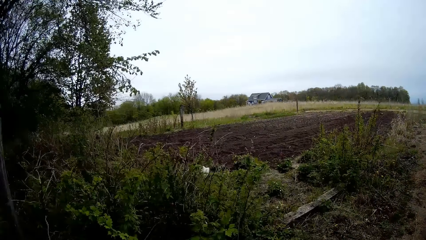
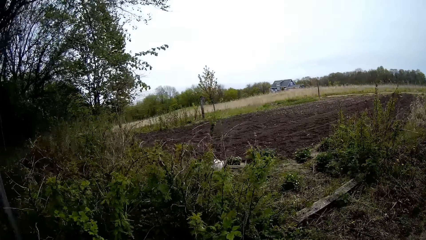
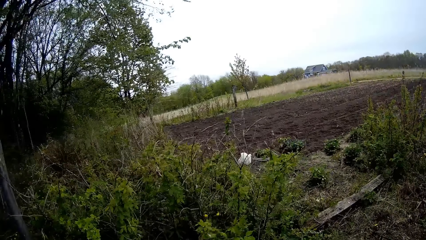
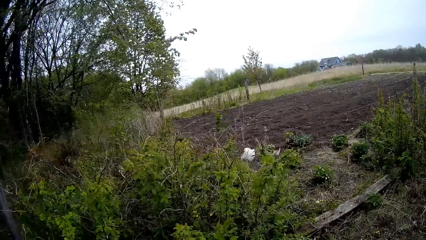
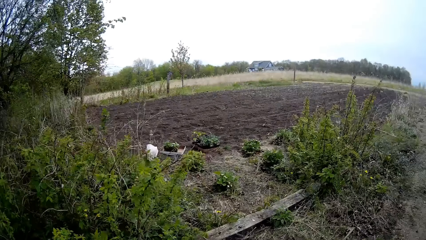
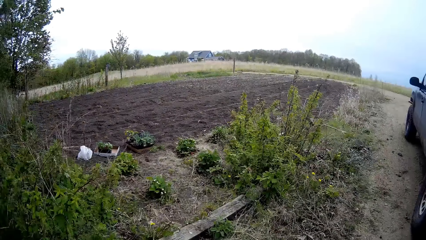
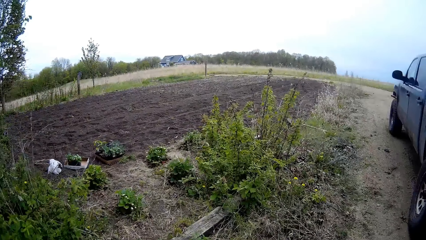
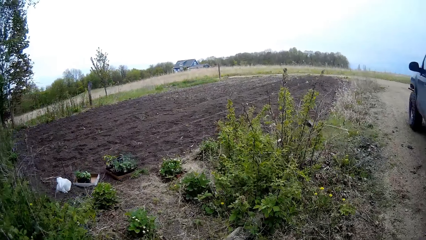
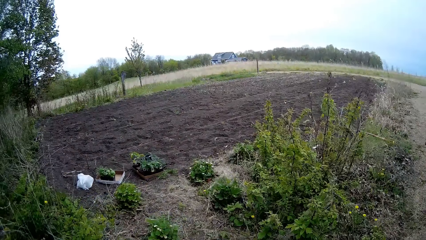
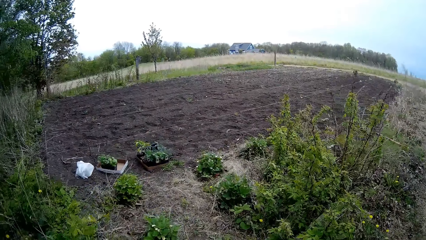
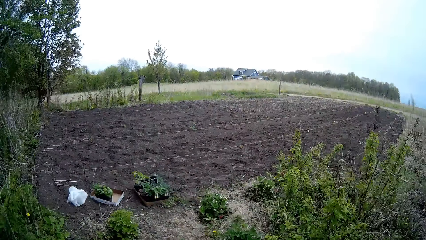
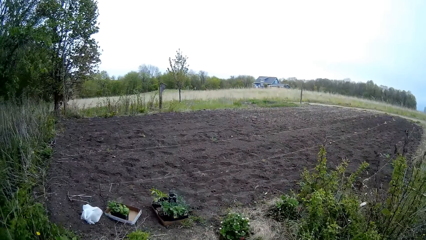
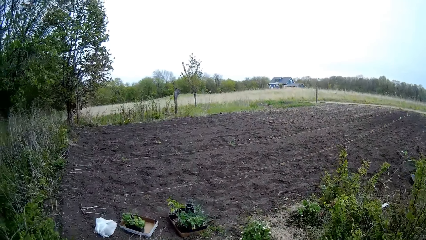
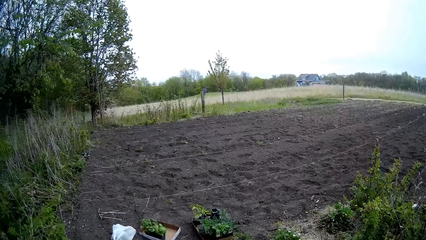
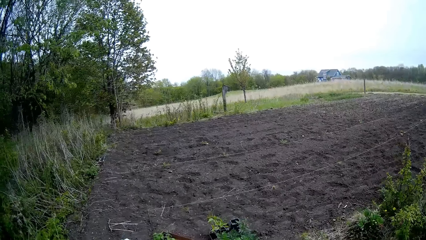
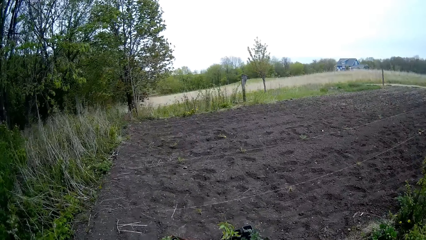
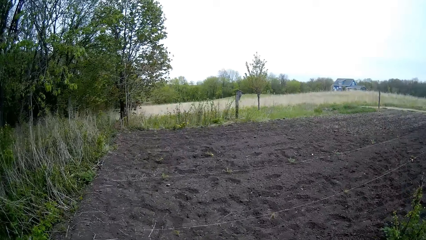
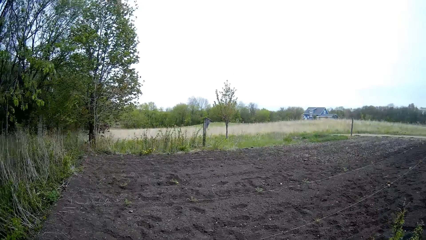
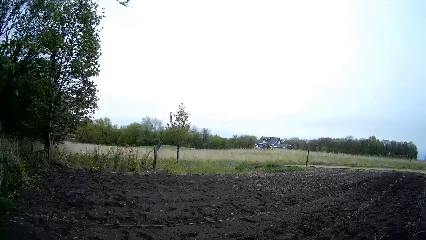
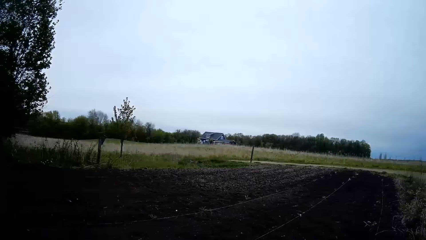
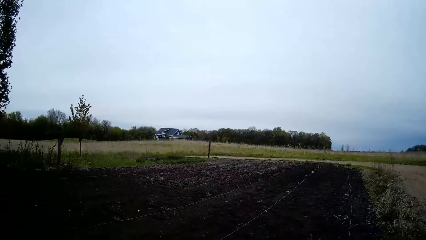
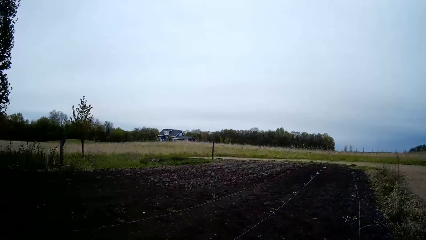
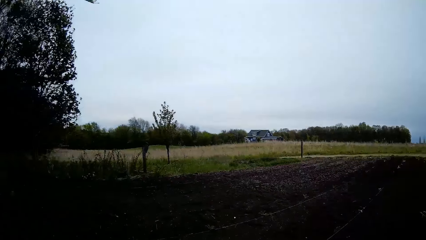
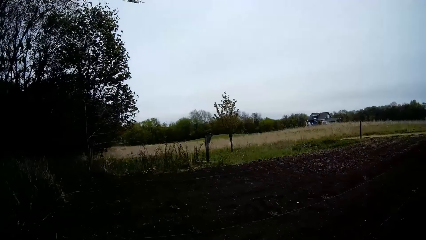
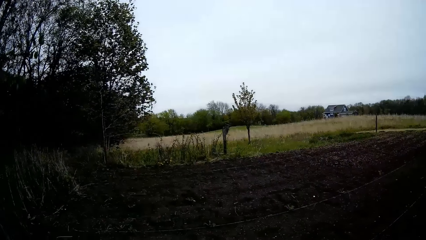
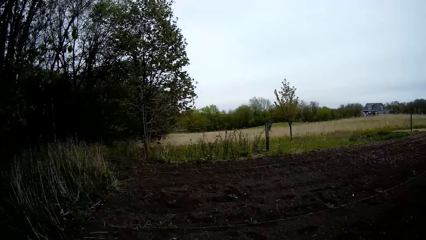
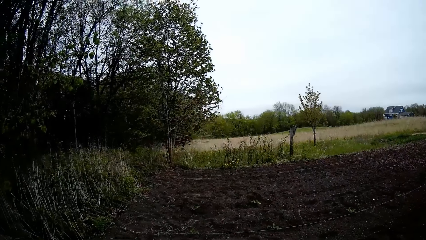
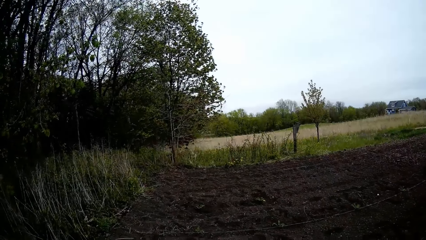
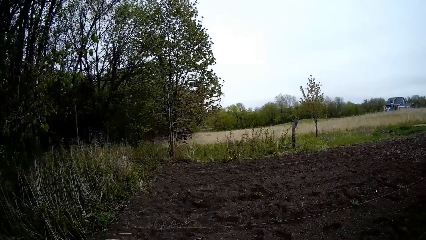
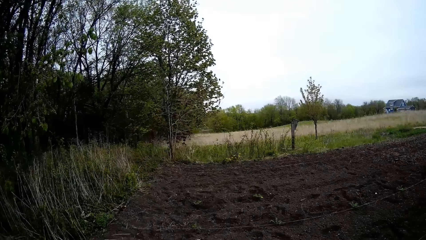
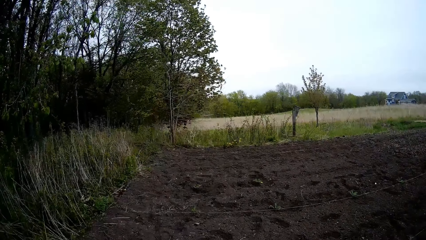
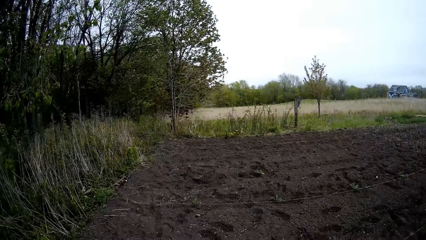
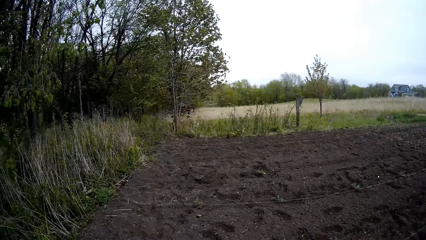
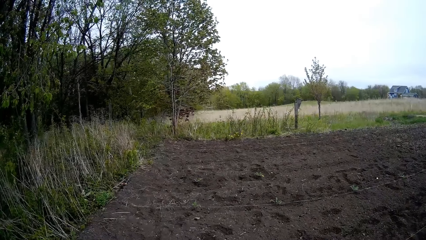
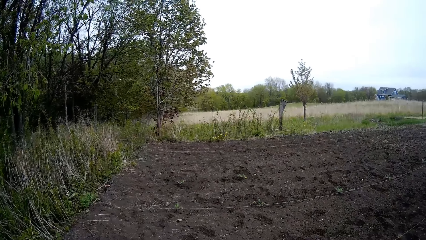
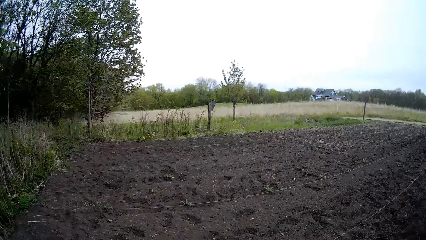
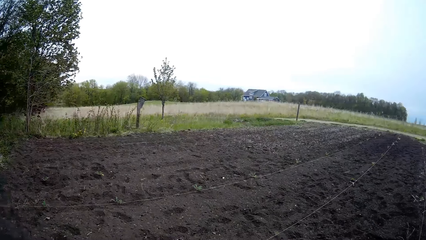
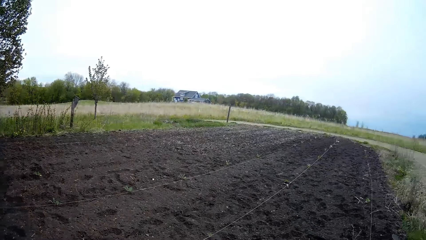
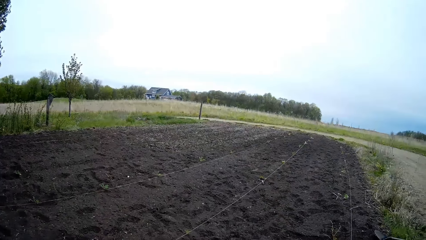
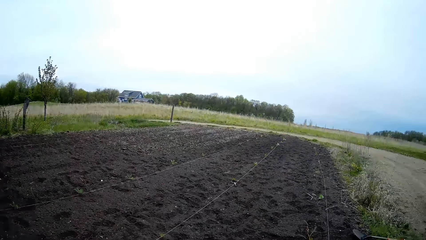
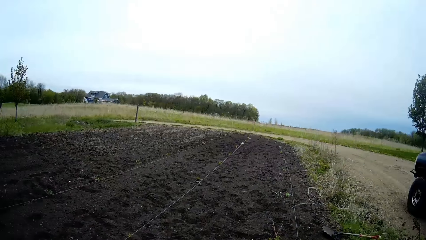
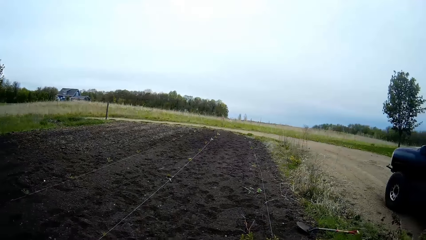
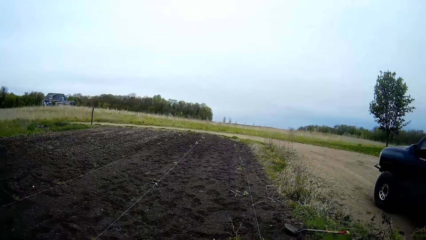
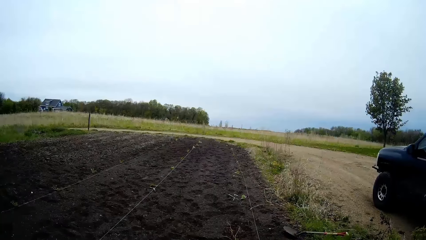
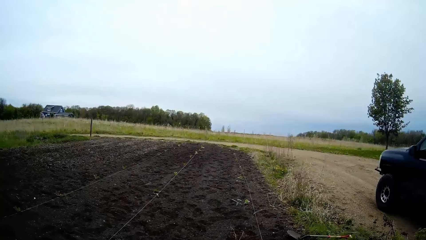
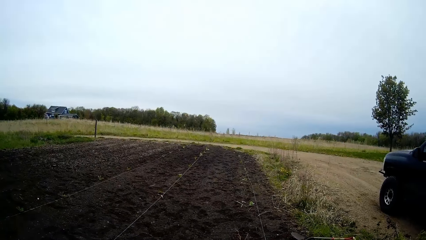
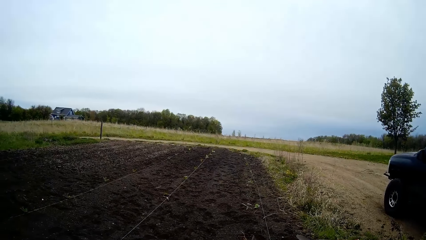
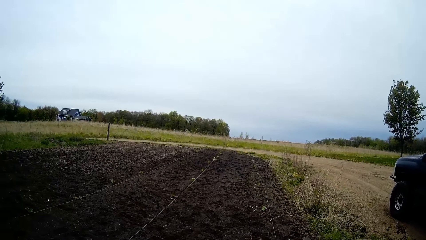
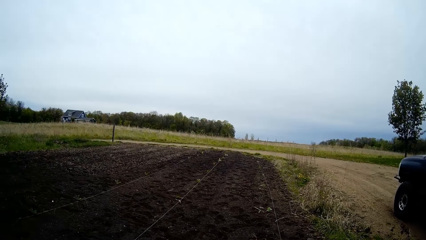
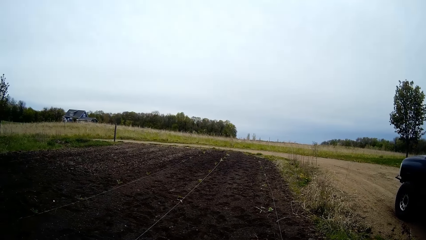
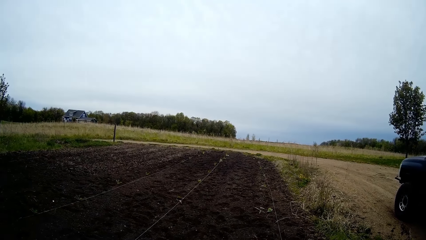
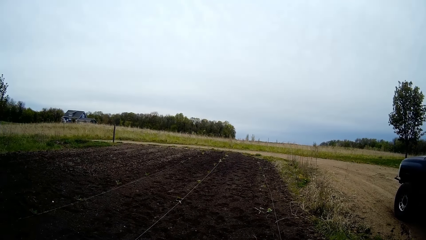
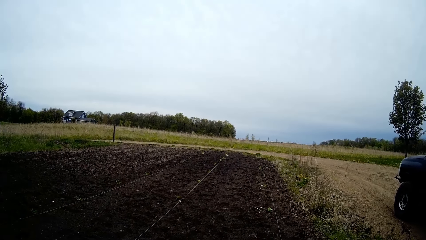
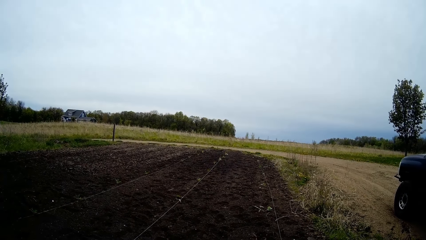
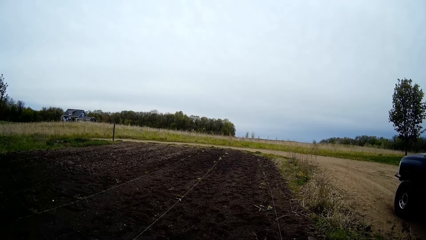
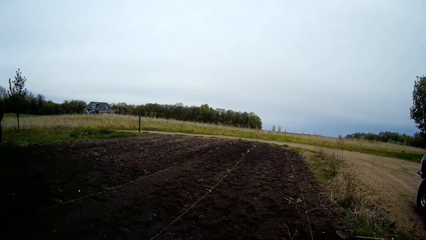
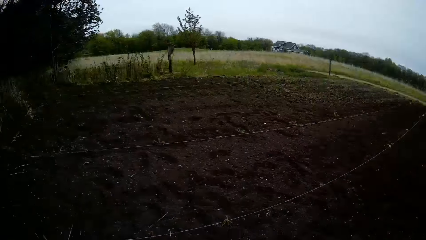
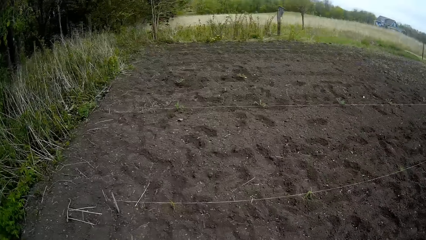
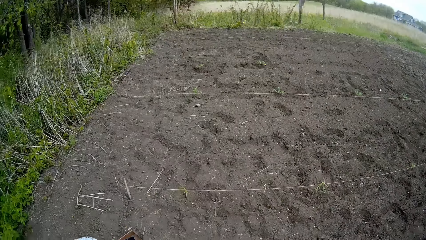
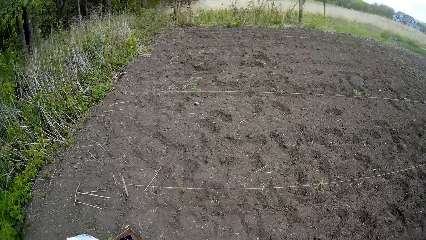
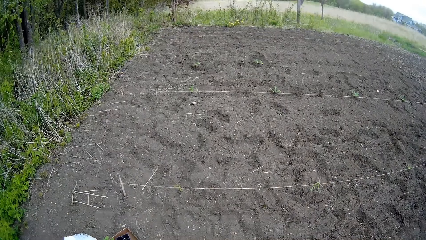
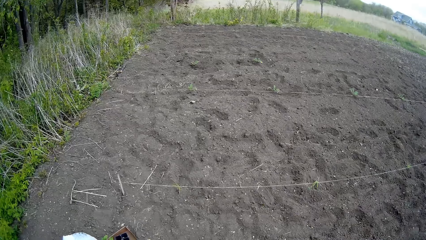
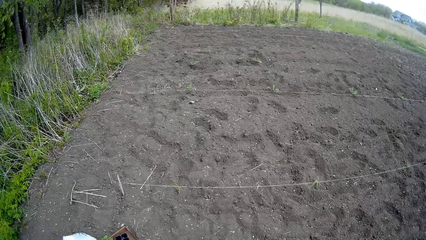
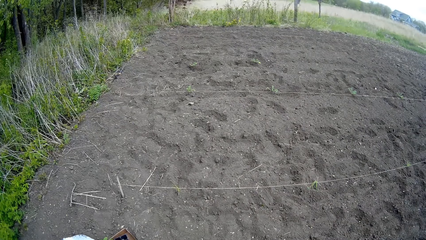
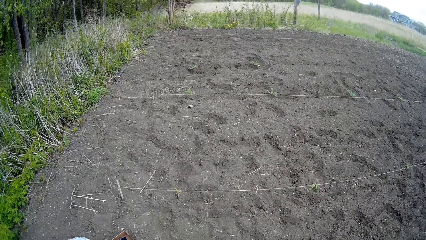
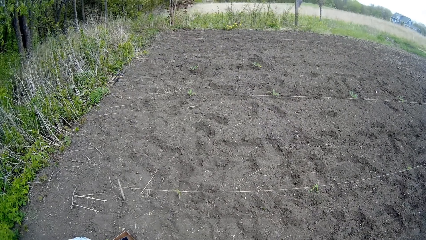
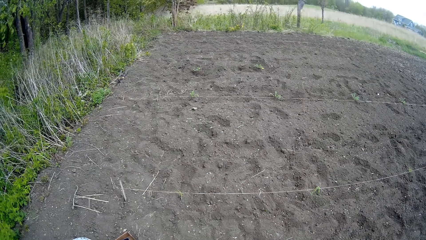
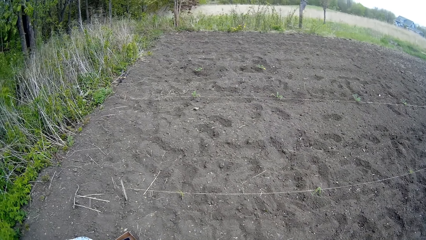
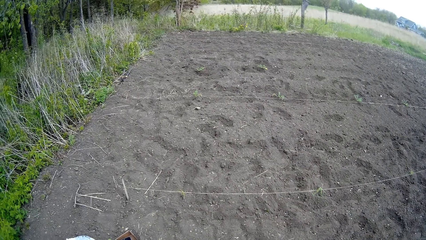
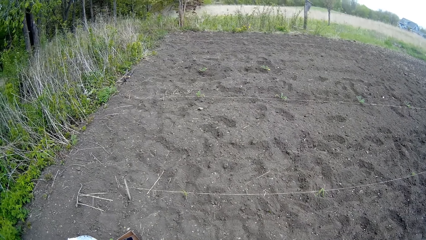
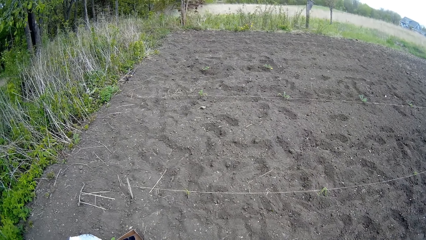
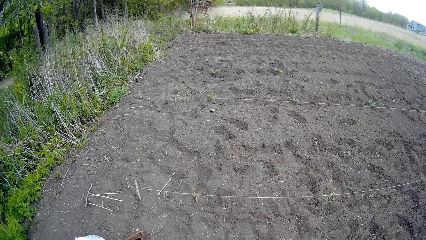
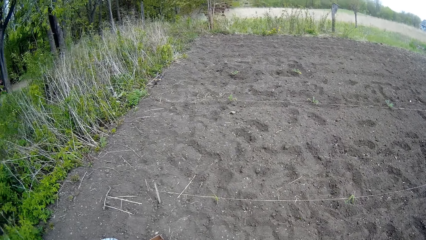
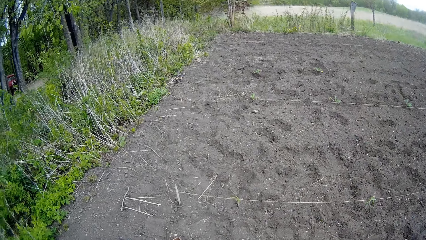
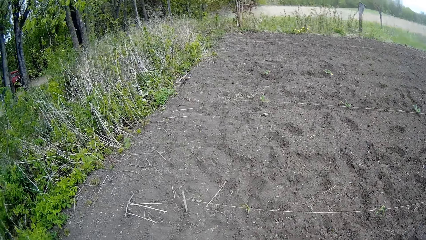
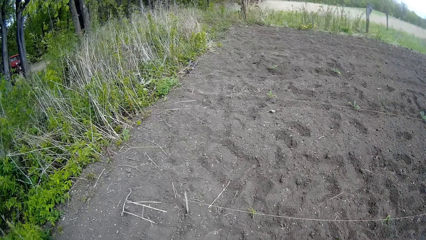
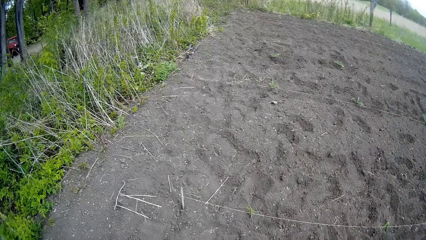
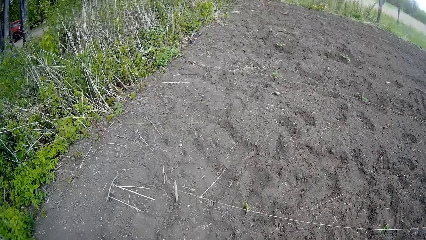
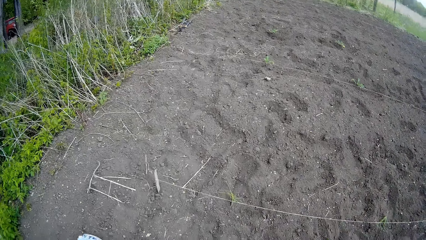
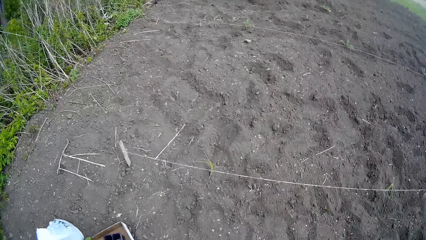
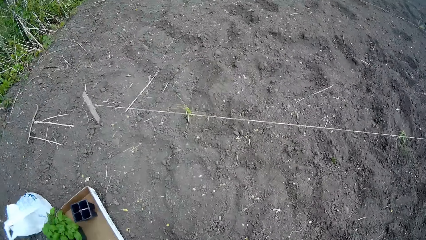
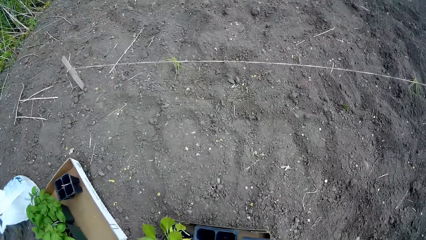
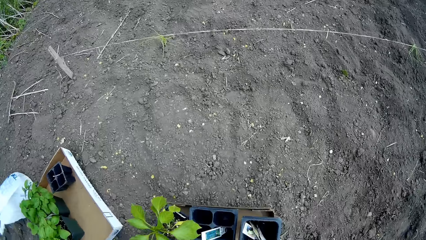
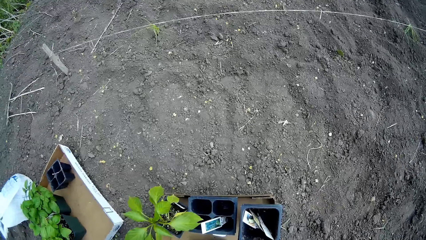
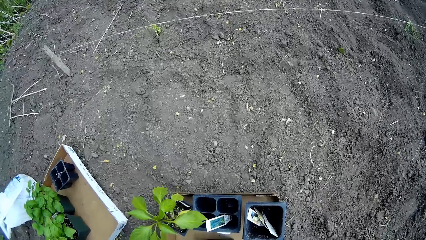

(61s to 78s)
The camera wearer walks on the garden. They look around the garden.
